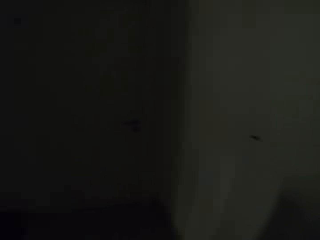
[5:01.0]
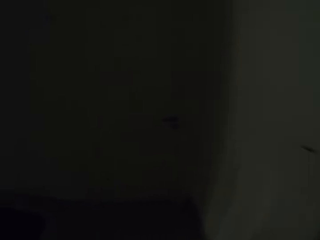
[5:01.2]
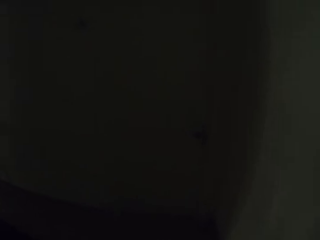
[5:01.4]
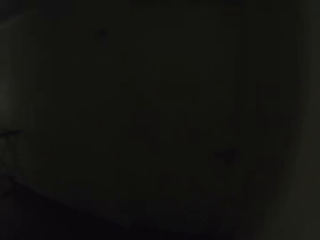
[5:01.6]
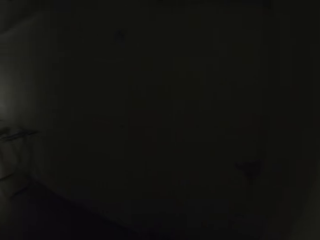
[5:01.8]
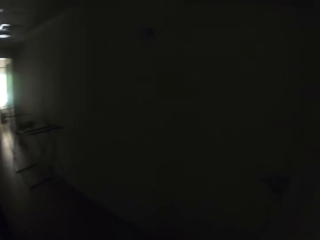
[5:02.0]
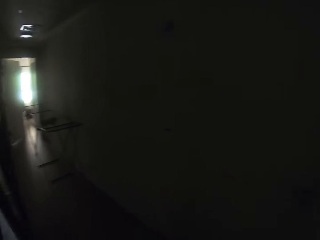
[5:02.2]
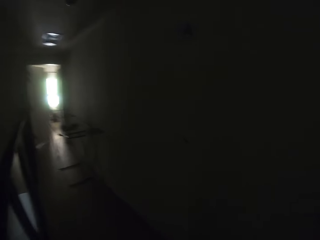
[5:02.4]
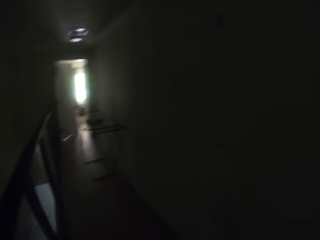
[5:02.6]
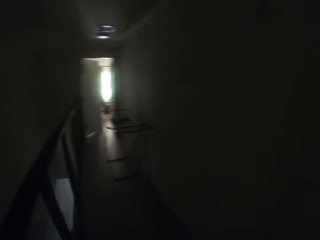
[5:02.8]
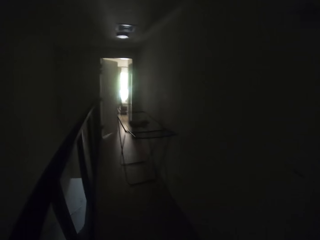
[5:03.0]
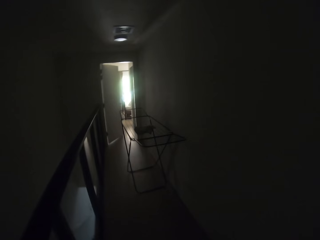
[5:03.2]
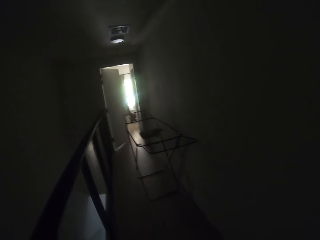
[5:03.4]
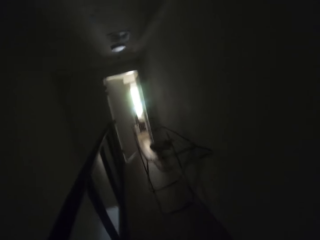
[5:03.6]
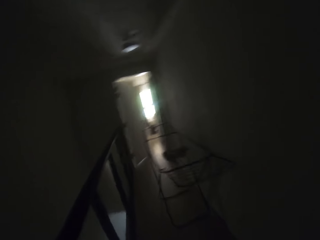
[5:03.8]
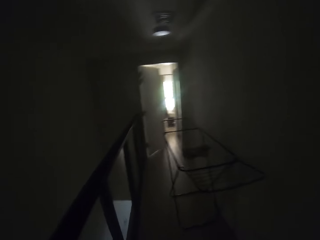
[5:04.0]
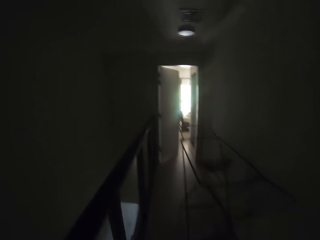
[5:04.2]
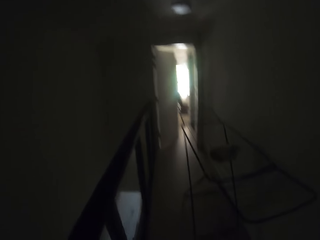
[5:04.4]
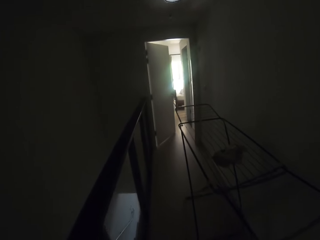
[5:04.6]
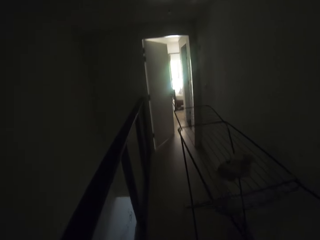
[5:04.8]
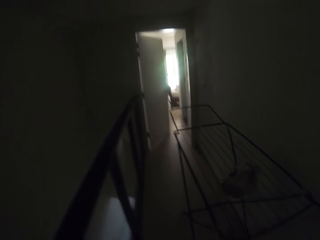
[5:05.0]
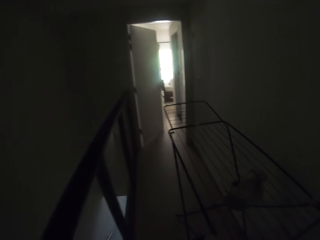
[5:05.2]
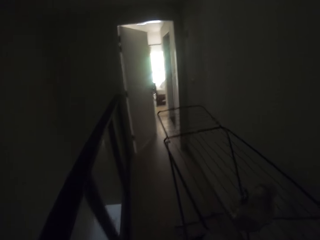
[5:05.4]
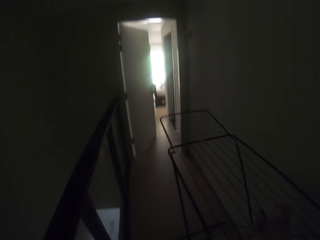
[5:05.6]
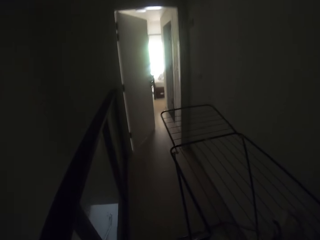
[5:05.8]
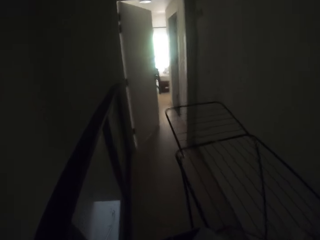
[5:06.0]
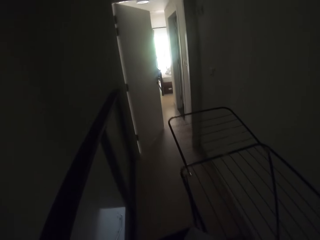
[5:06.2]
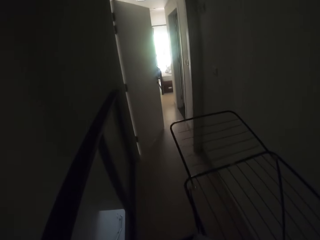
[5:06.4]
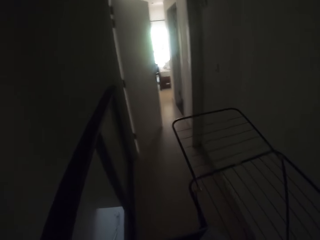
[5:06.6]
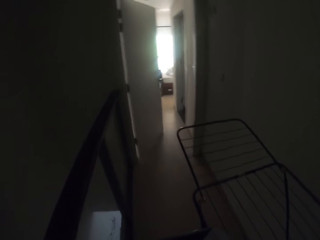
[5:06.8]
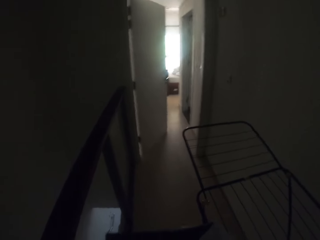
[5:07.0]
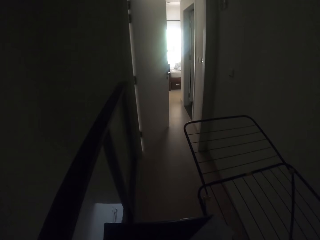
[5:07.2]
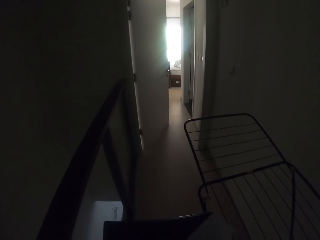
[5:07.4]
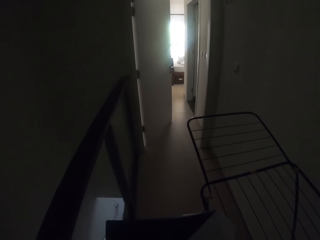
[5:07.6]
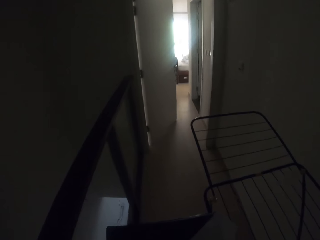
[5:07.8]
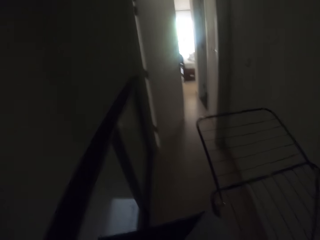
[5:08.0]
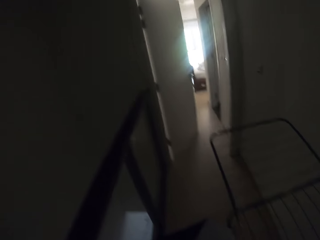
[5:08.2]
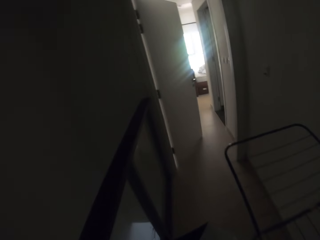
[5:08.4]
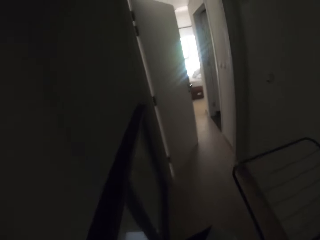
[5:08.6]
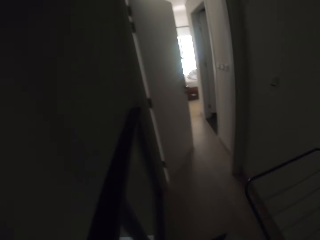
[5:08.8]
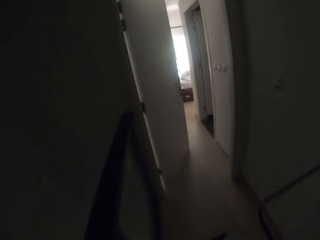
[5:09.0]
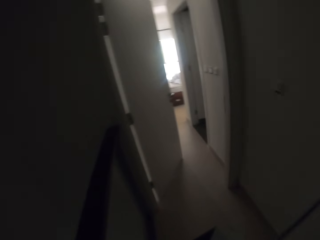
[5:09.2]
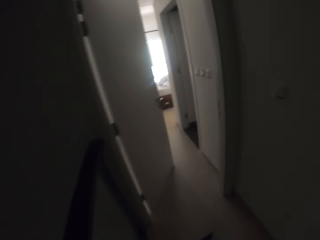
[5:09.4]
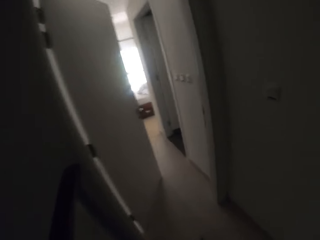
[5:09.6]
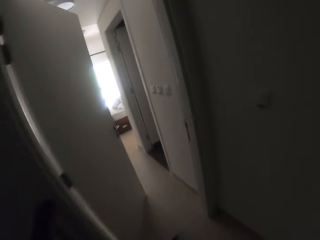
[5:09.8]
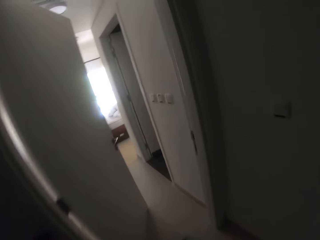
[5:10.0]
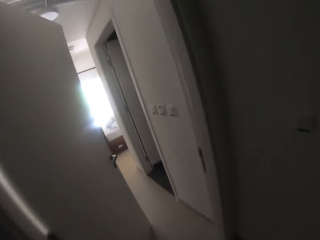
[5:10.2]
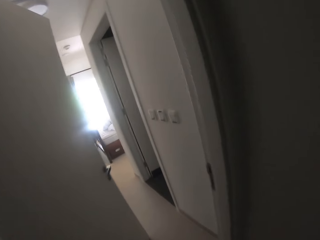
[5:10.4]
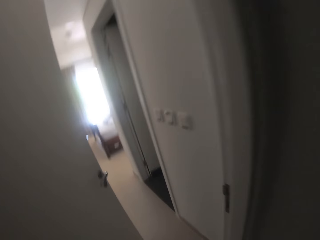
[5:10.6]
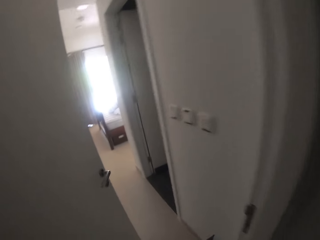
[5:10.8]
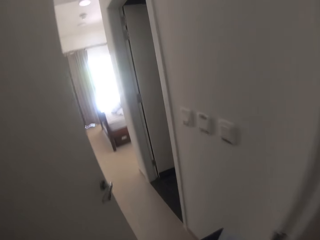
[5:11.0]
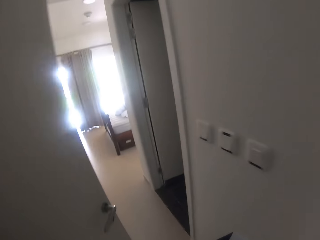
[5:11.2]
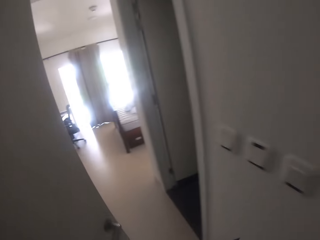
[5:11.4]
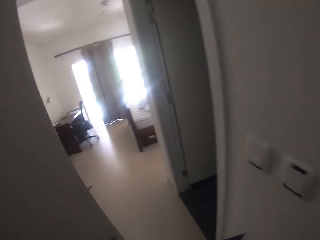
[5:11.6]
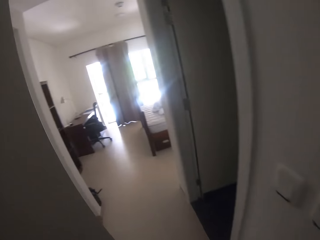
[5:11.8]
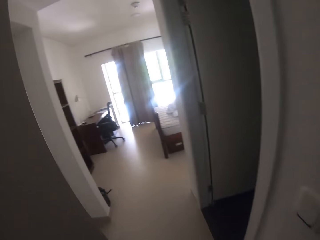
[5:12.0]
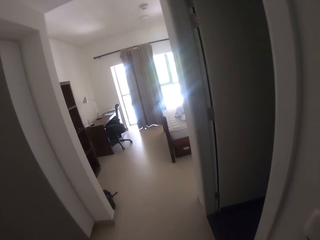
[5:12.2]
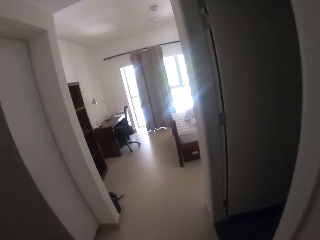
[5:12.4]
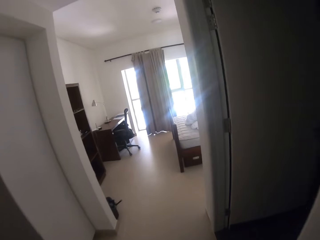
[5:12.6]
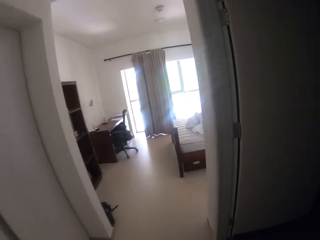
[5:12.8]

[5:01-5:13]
The camera wearer walks along the corridor.

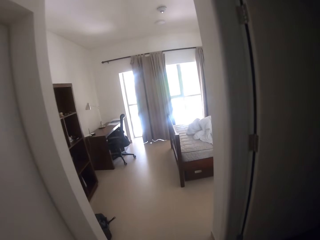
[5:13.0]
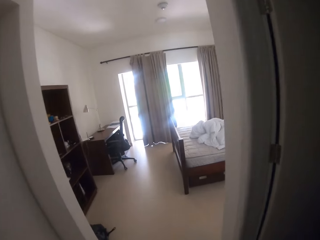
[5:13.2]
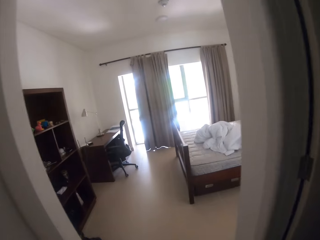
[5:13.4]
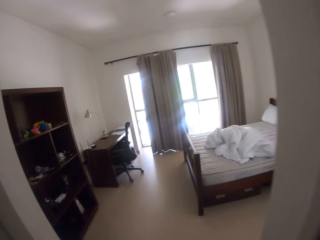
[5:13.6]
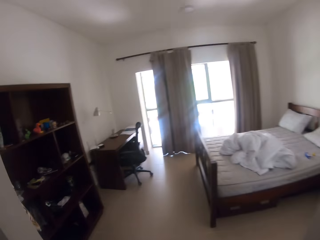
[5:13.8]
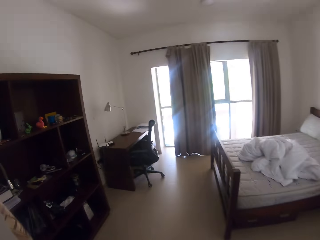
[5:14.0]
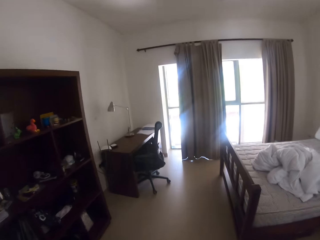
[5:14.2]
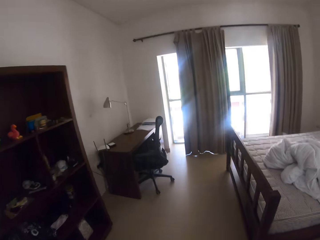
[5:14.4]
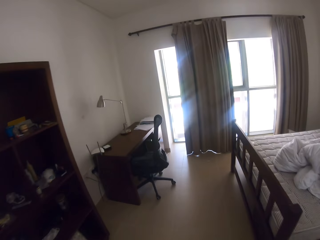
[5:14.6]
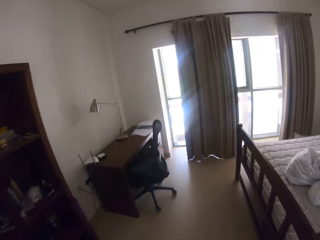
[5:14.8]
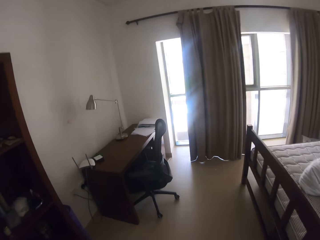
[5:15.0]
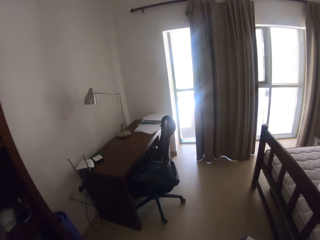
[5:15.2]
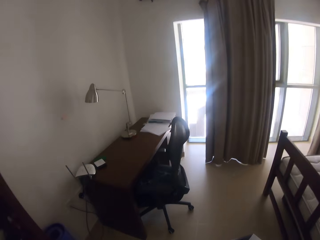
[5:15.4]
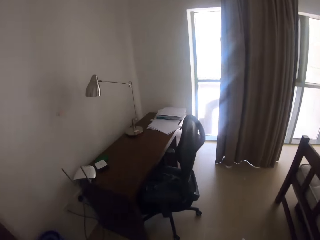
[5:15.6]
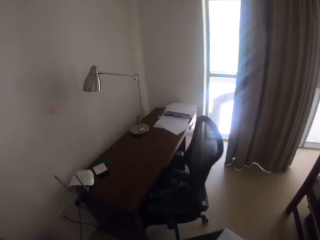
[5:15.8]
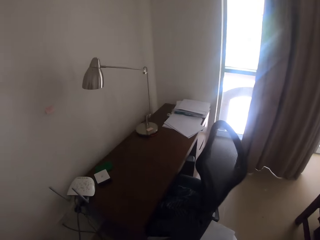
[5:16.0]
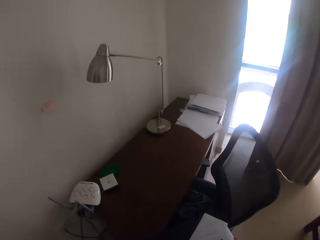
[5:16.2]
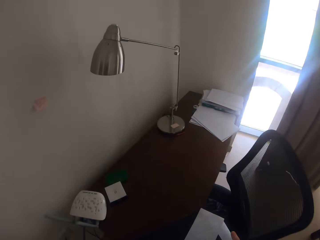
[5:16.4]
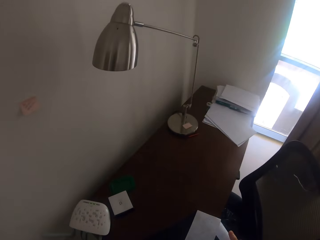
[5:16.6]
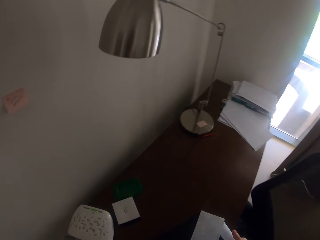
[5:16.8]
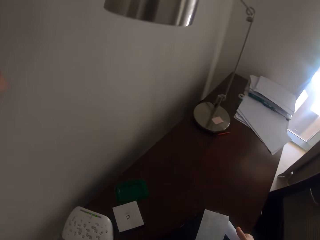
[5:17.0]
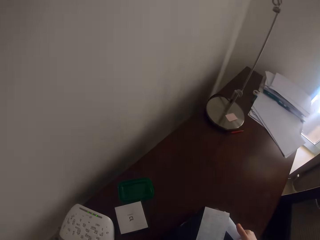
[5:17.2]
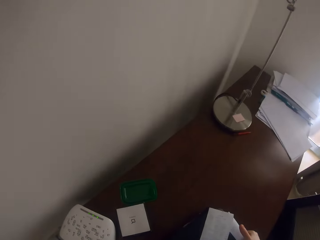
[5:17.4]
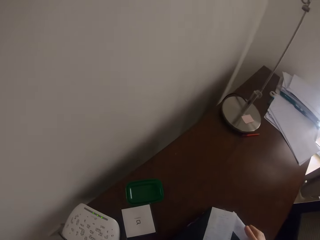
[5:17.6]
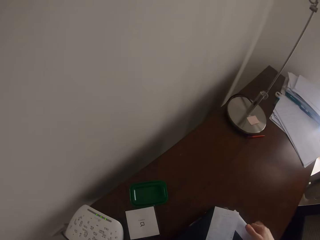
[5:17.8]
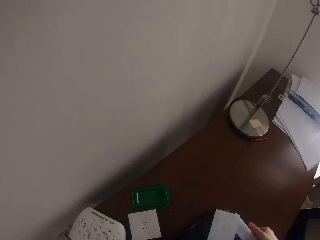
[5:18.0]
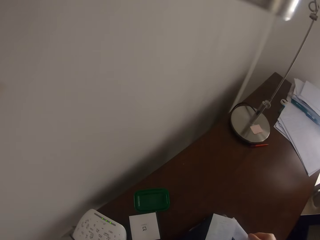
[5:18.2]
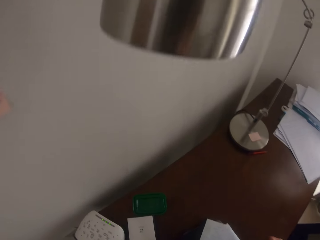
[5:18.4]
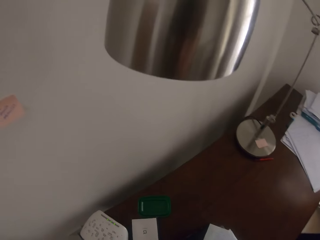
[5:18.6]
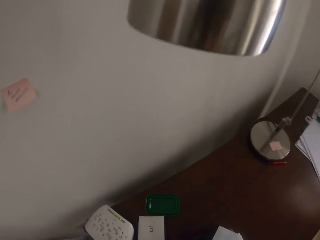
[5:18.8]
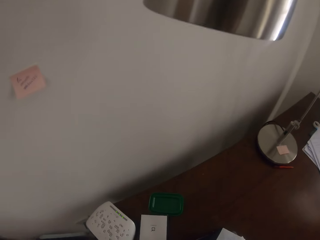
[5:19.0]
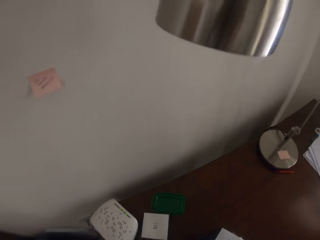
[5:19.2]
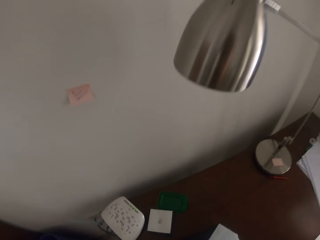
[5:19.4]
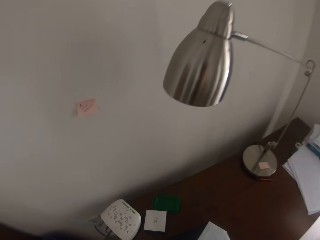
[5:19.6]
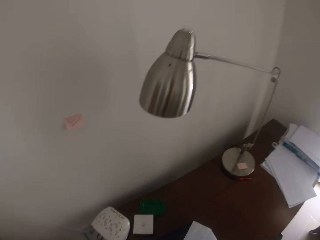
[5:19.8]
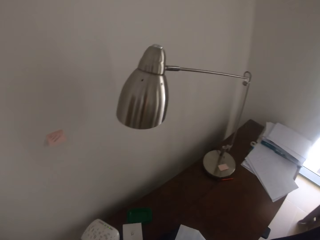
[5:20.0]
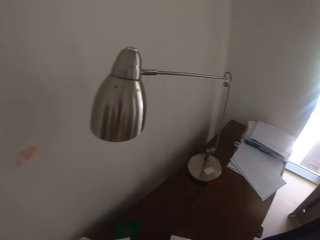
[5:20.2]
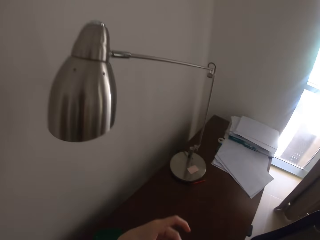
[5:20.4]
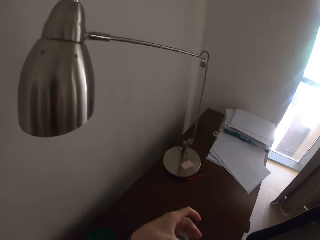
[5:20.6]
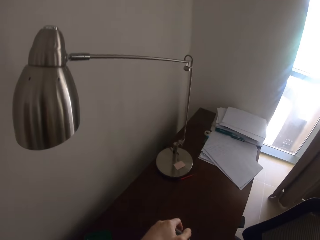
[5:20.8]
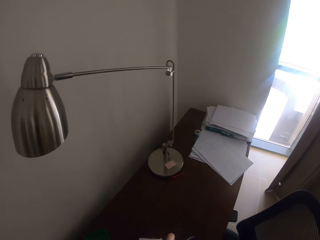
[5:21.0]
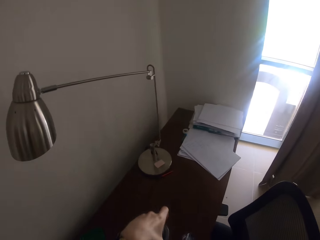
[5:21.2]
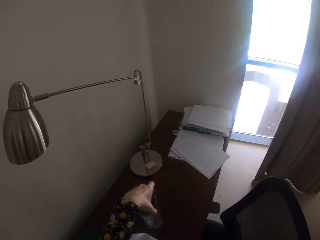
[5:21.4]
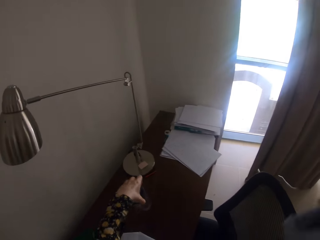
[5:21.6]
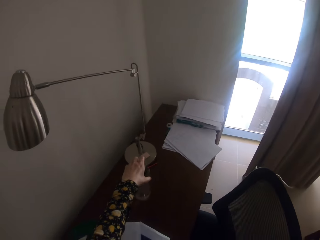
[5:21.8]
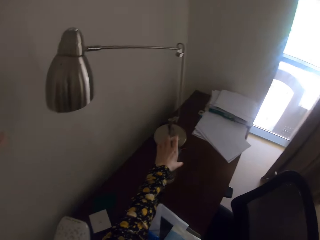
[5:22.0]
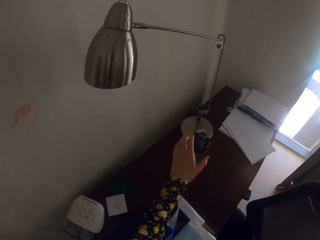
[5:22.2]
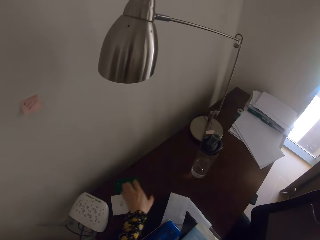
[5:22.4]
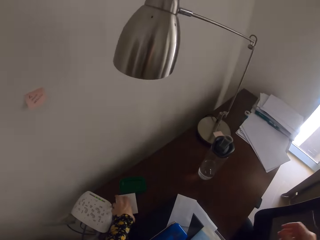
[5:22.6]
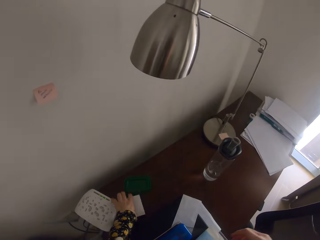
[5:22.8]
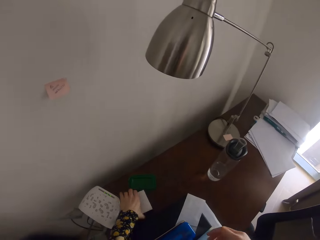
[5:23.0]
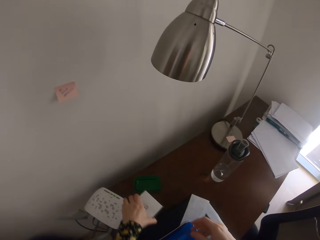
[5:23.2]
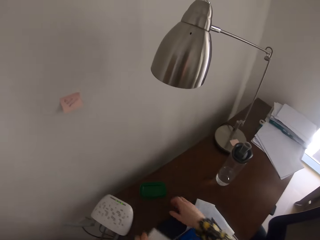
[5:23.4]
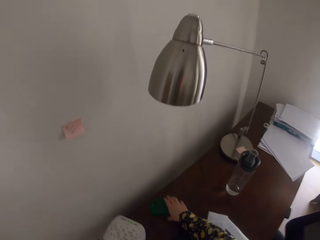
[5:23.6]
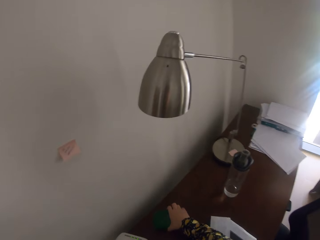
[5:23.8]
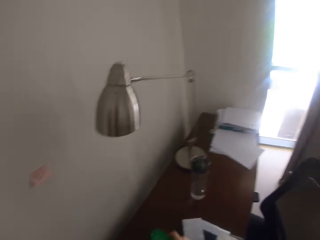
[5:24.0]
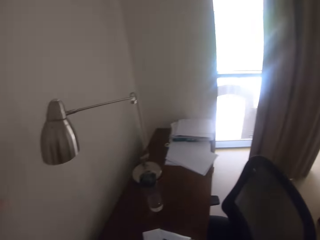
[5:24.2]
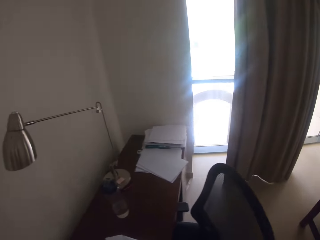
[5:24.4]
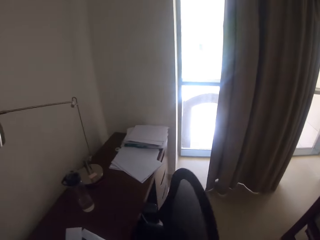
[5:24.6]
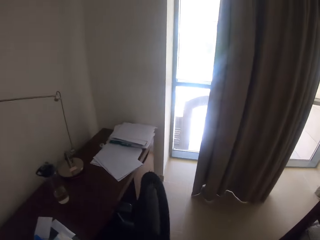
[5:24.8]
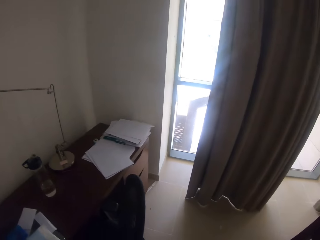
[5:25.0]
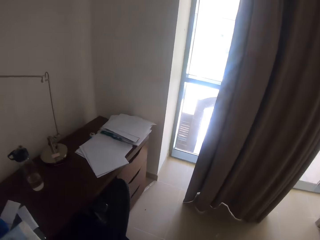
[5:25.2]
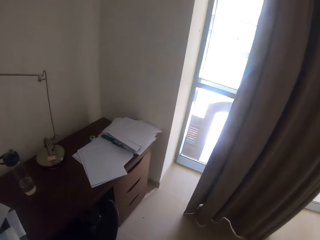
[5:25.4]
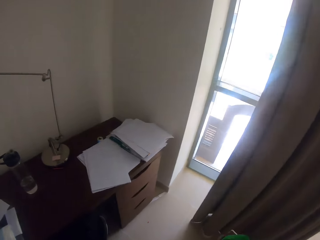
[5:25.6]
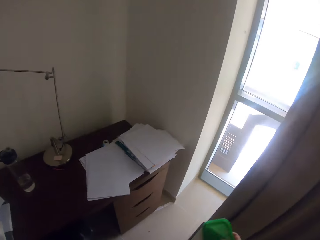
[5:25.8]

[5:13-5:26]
The camera wearer puts down the laptop. They put documents on top of the work table. They move the laptop. They put down the water bottle. They hold the box. They take out the tin lid from the table. They hold the container. They walk to the other side of the desk.
